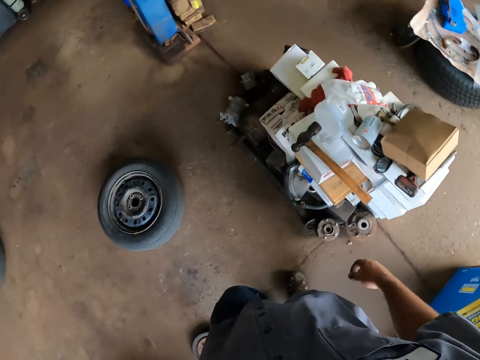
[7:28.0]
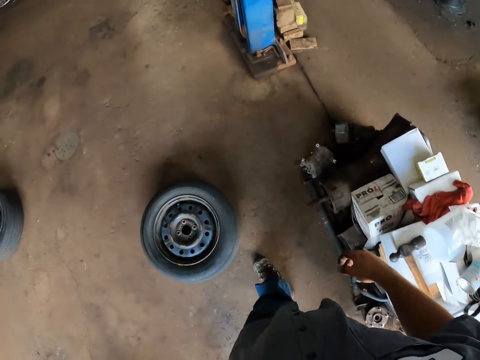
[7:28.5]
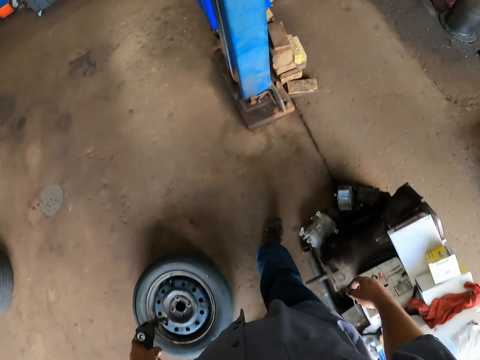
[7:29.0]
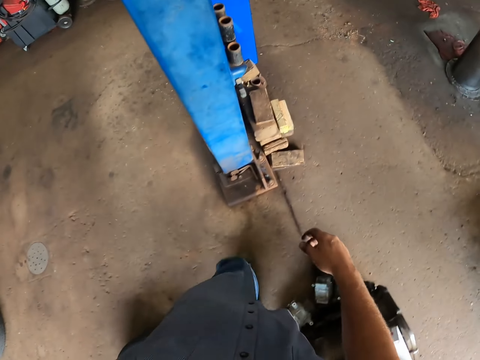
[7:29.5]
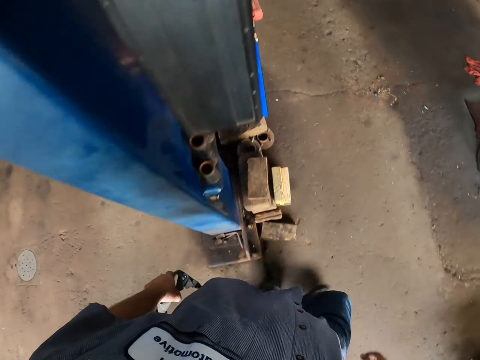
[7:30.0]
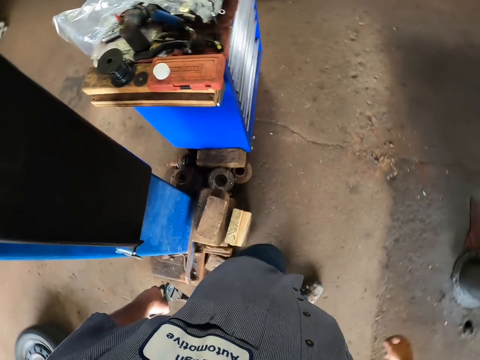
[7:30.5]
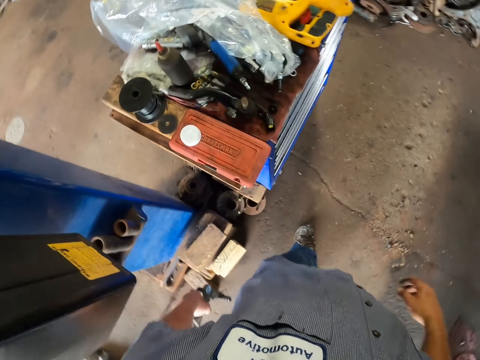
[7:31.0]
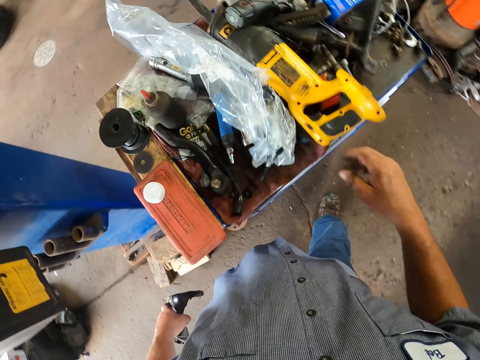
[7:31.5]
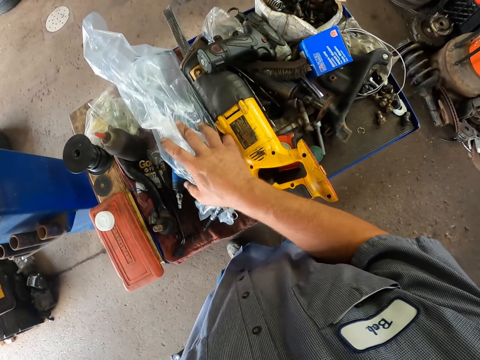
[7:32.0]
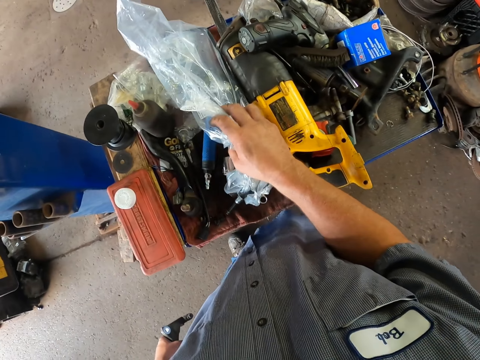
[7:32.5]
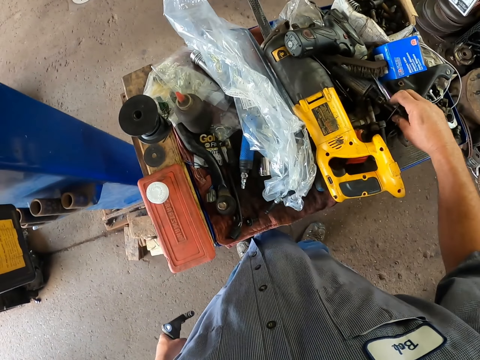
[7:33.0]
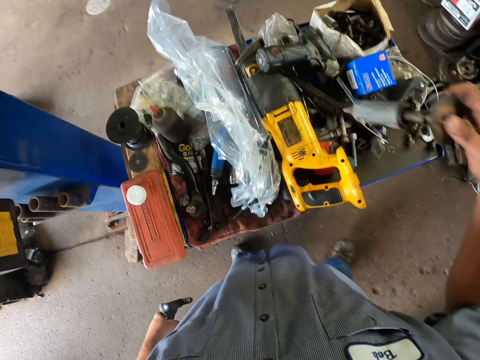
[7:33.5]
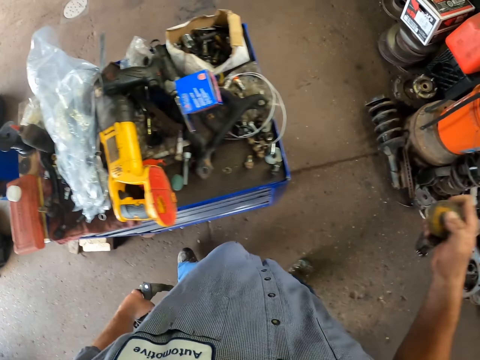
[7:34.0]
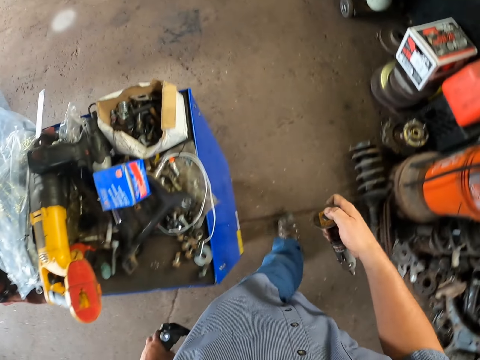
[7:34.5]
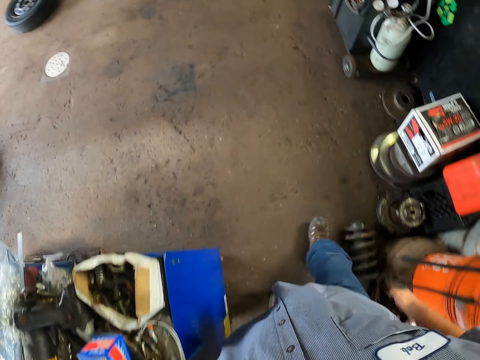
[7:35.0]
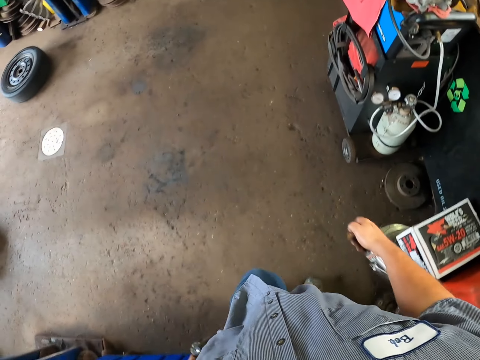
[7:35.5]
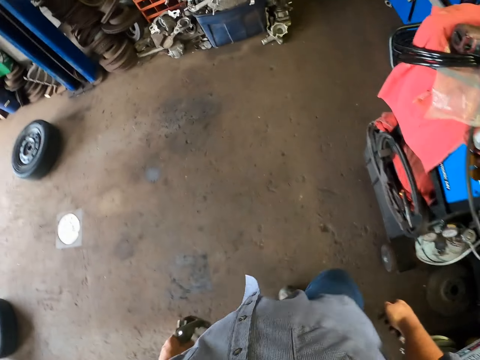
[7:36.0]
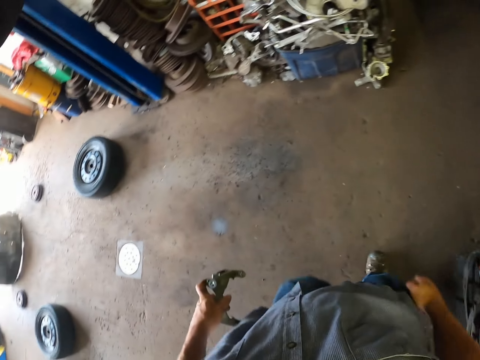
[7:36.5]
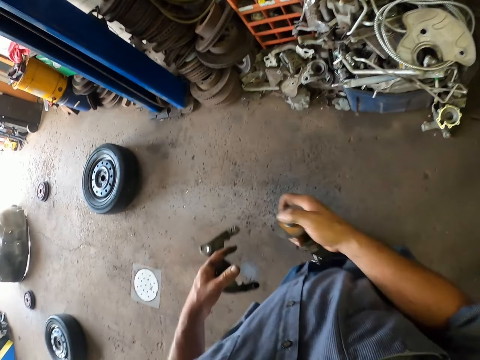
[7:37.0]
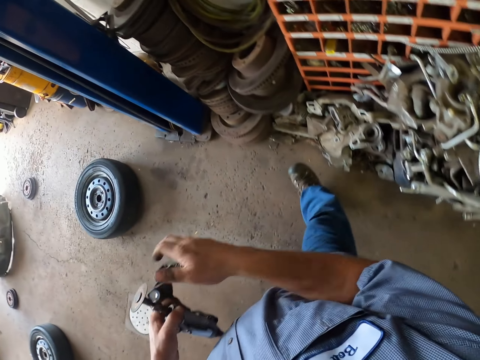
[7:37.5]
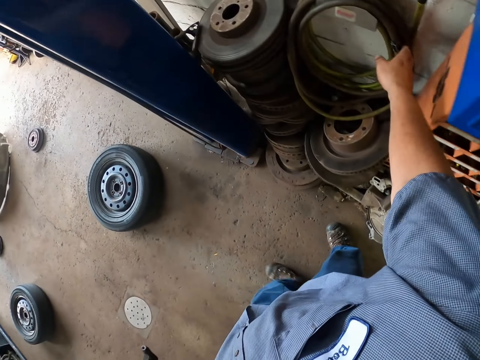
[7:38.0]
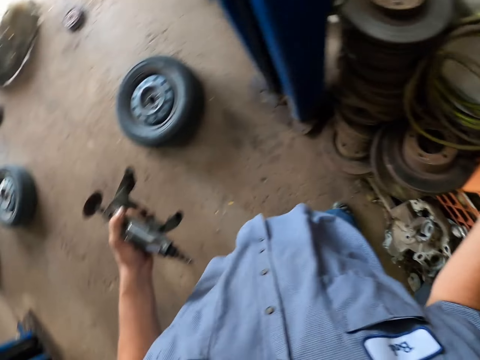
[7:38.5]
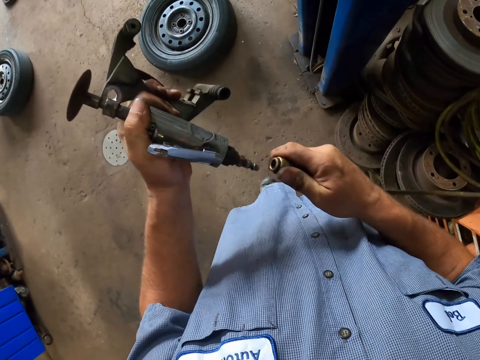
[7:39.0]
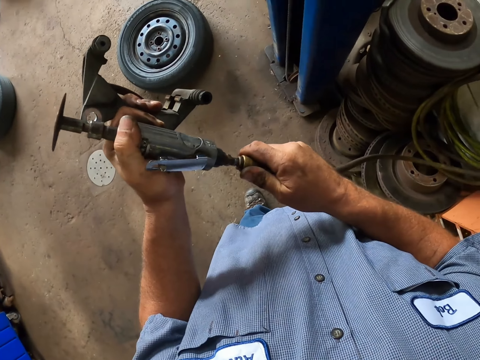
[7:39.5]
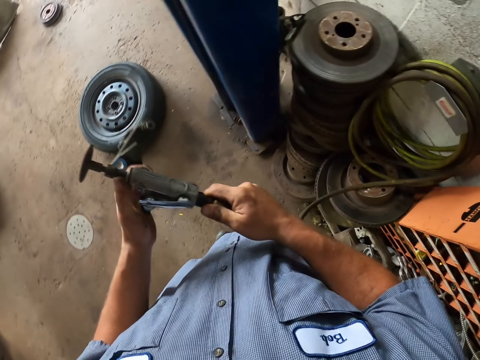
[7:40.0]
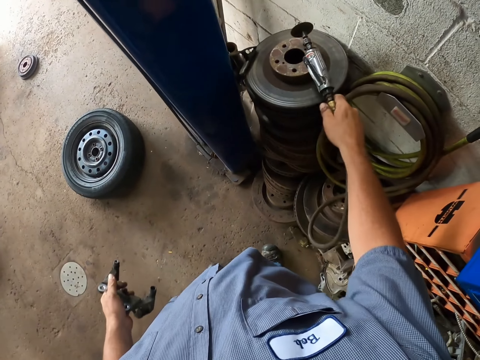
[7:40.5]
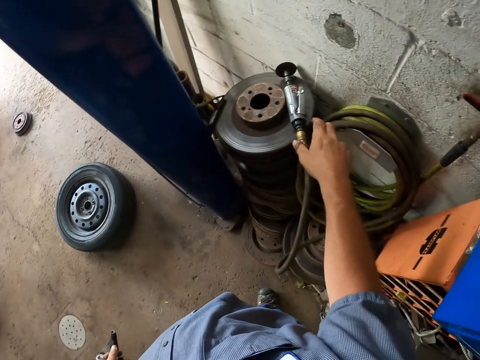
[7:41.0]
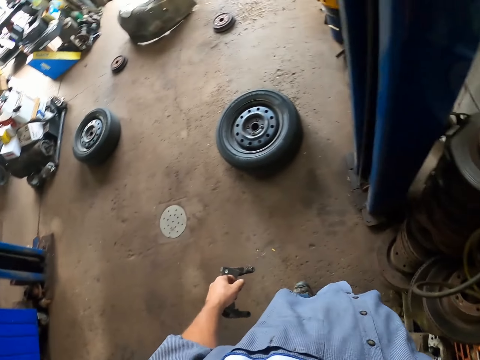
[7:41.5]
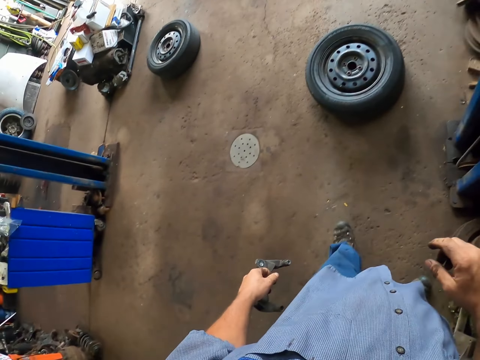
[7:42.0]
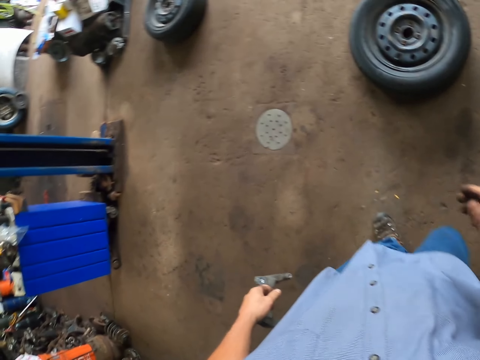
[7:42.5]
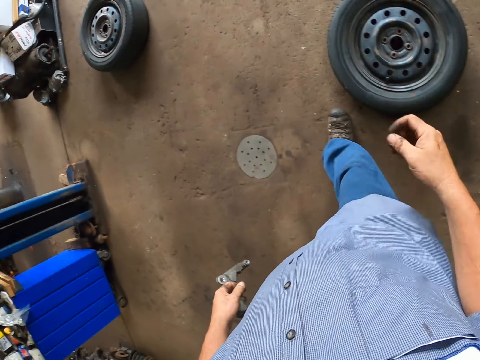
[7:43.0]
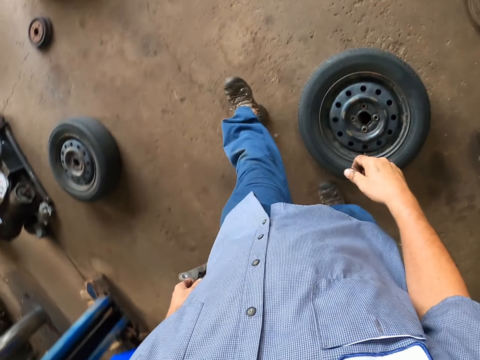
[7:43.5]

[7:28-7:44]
The camera wearer touches a nylon. They pick up a hand grinder. They pick up a hose pipe from the wall and connect the hose pipe to the grinder. They put the grinder down and walk in the garage shade.

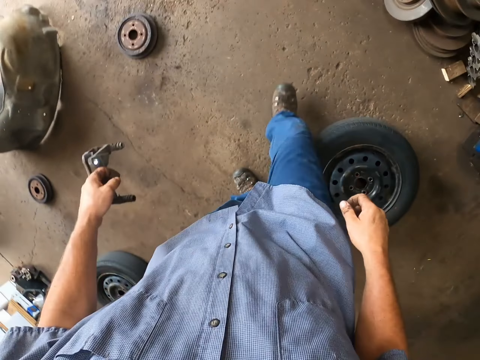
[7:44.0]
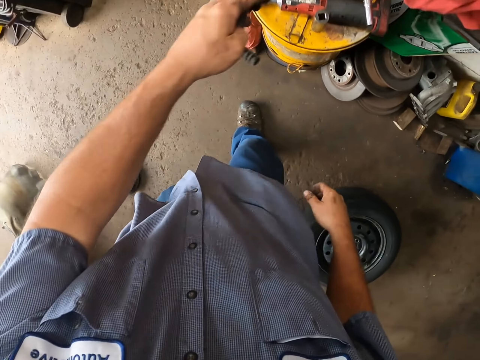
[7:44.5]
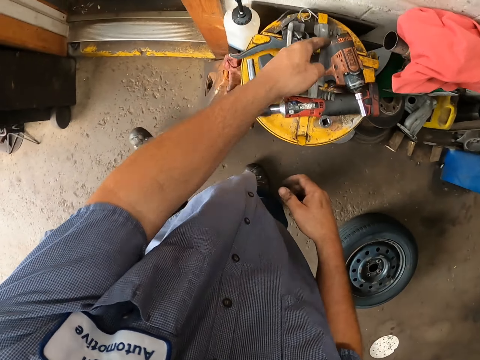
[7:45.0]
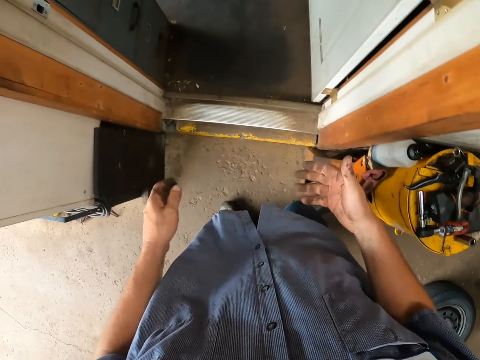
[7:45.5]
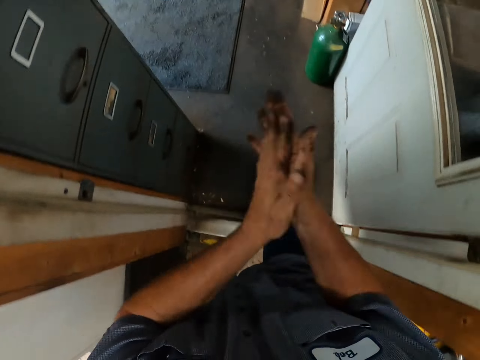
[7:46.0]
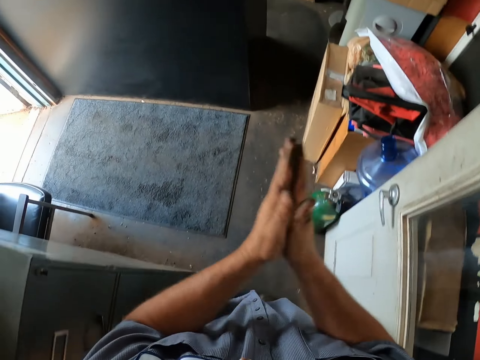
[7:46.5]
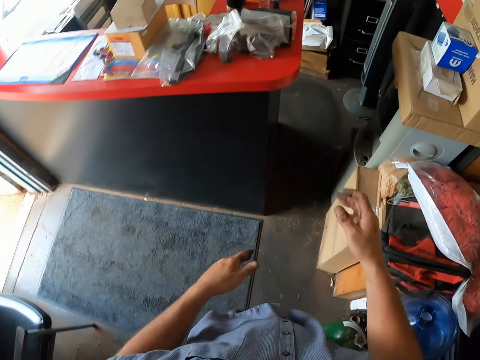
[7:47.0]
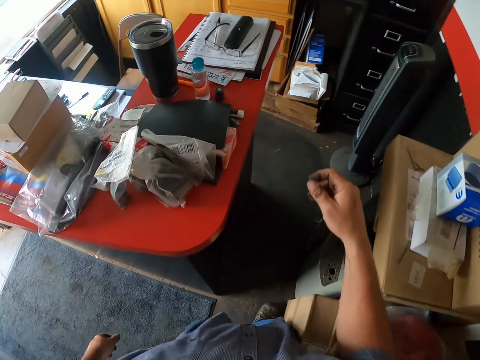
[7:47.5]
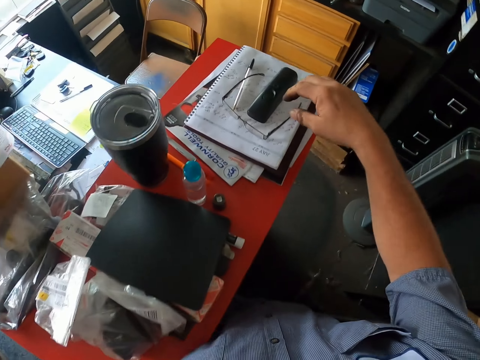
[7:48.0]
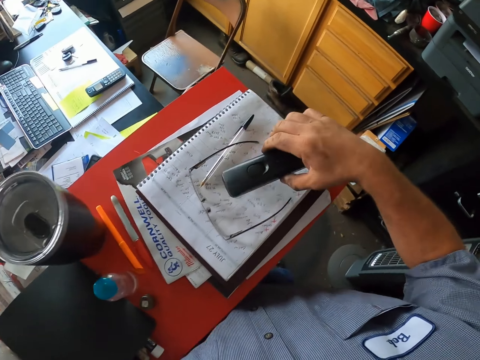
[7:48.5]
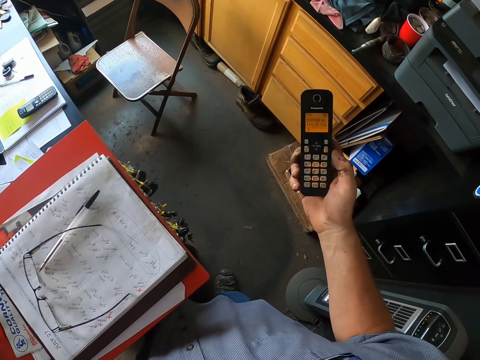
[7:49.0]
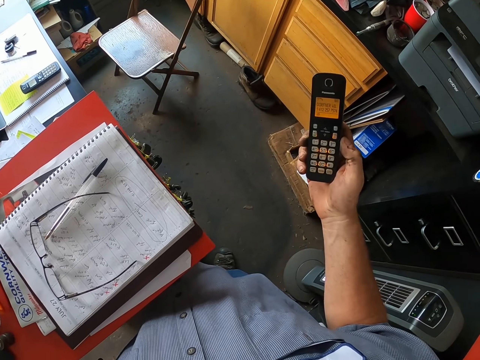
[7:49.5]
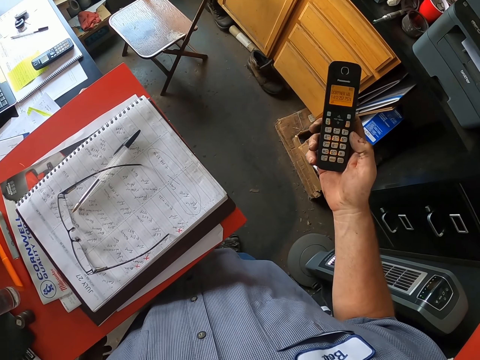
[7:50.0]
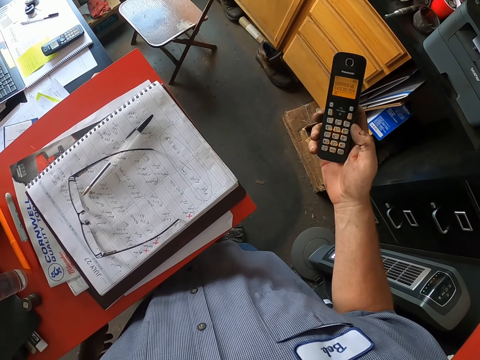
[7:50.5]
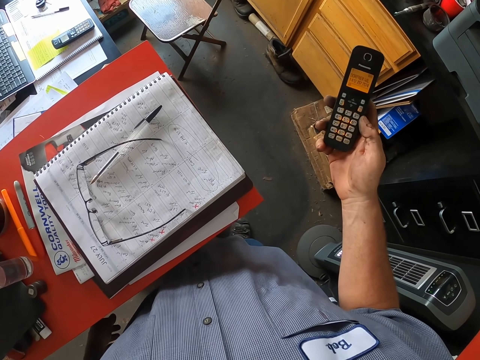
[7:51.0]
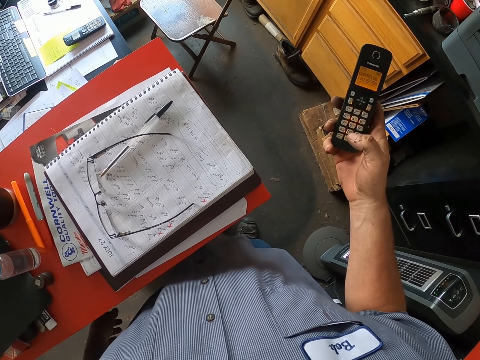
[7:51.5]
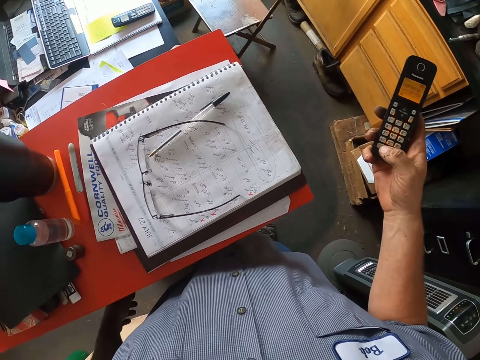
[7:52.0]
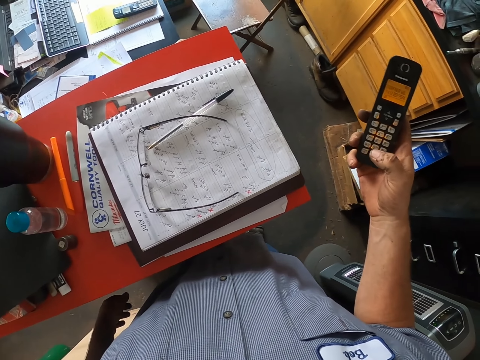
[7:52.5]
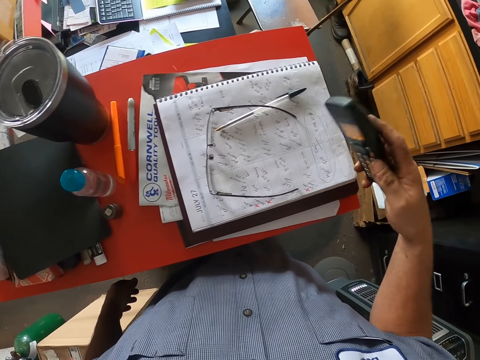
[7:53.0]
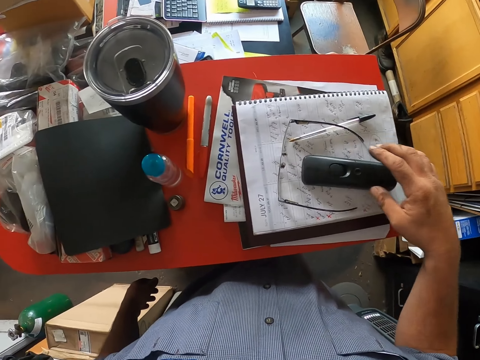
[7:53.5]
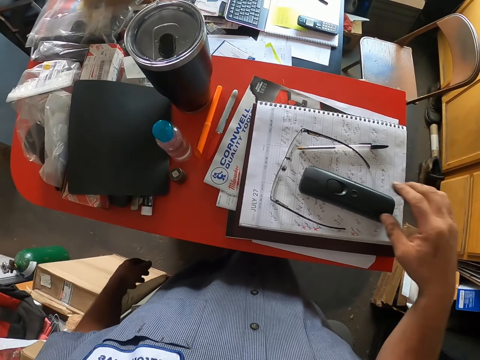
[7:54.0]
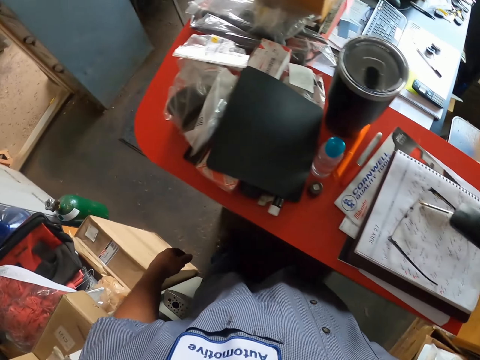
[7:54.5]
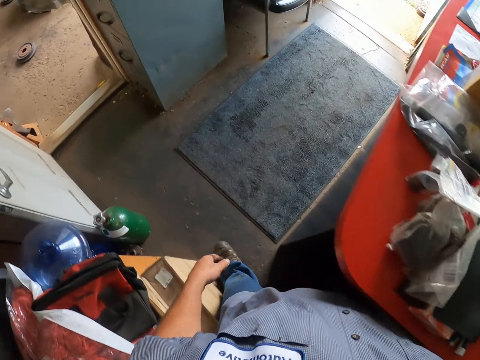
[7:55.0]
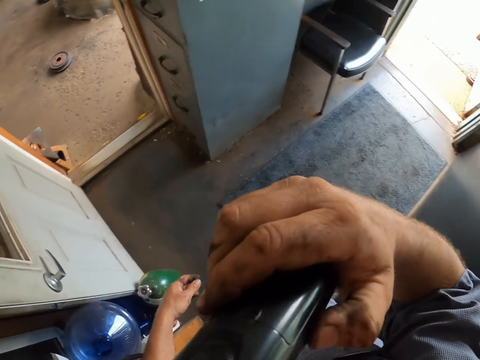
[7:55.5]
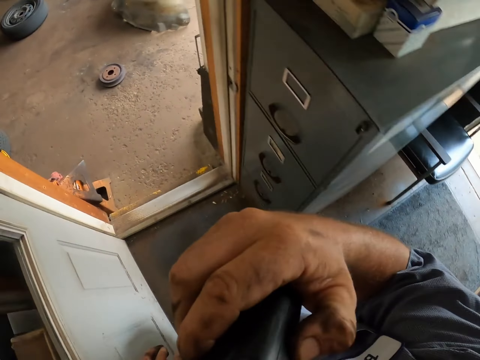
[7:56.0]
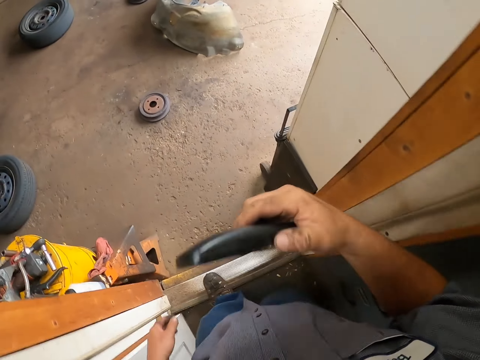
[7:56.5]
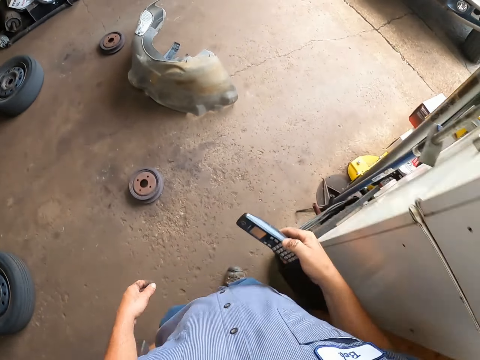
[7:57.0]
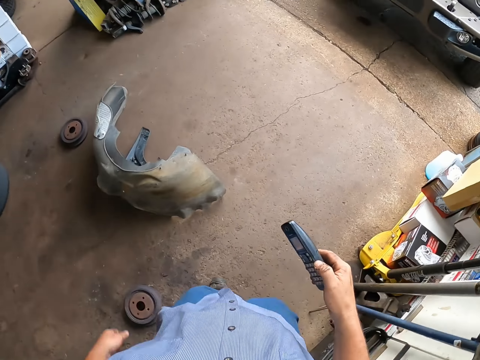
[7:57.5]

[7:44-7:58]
The camera wearer puts the brake caliper down on something. He walks into the garage office and rubs his hands together. He picks up his phone. He puts his phone down. He picks up the phone and walks out of the garage office.
